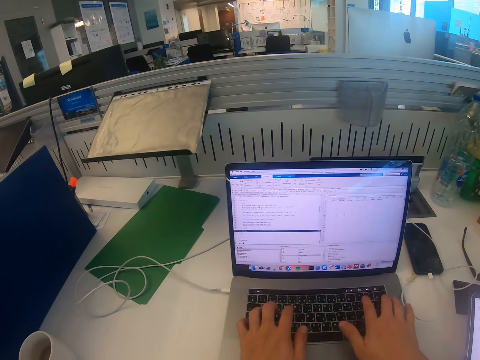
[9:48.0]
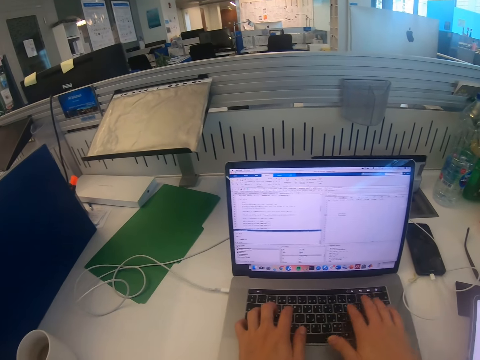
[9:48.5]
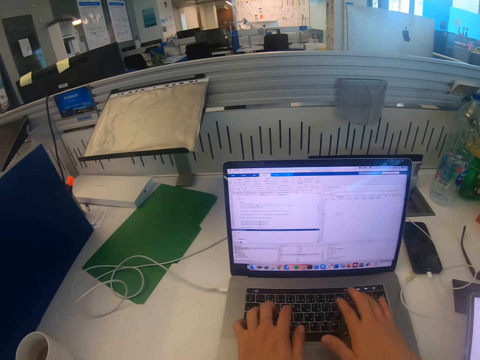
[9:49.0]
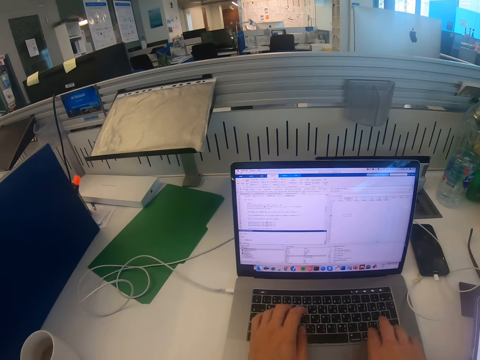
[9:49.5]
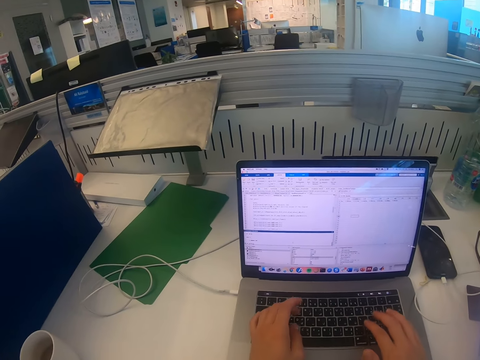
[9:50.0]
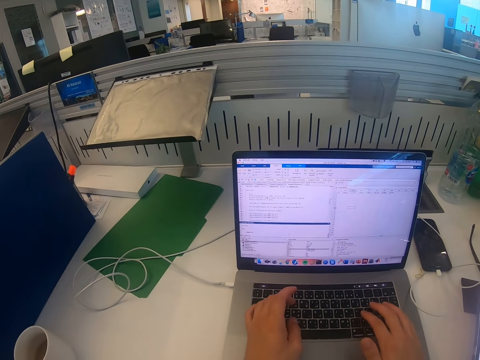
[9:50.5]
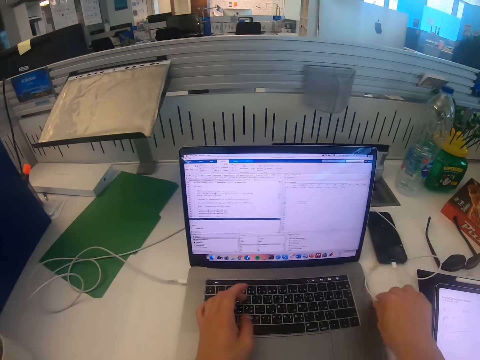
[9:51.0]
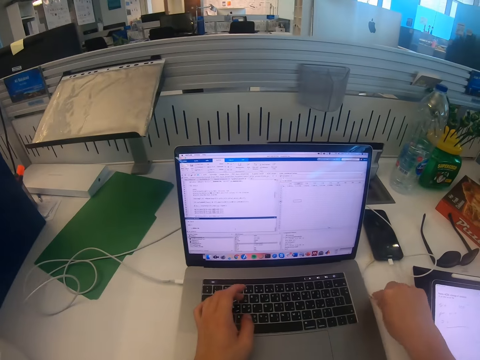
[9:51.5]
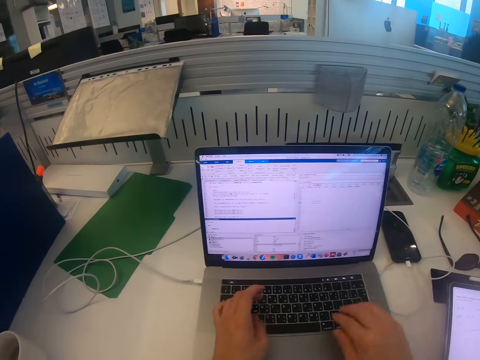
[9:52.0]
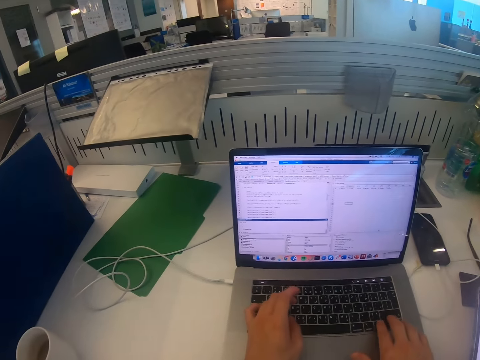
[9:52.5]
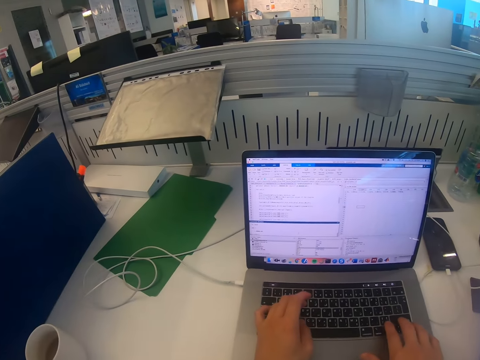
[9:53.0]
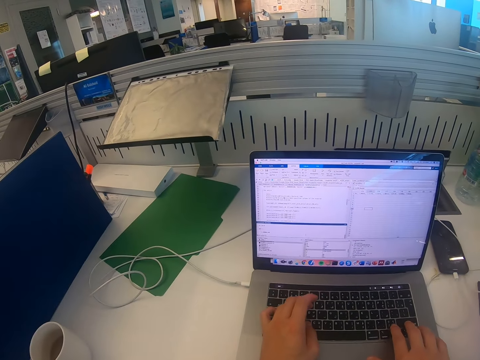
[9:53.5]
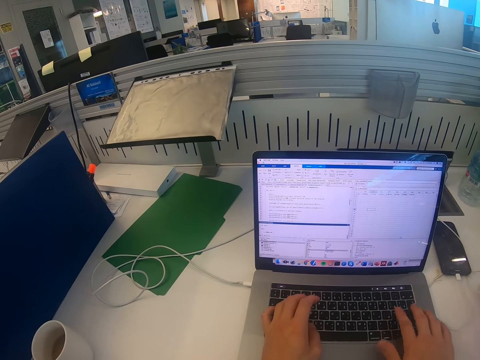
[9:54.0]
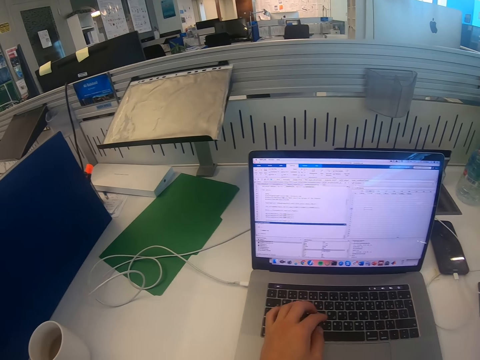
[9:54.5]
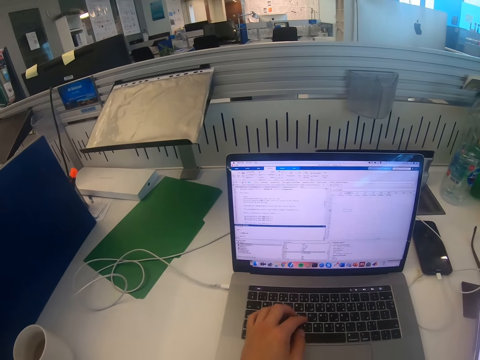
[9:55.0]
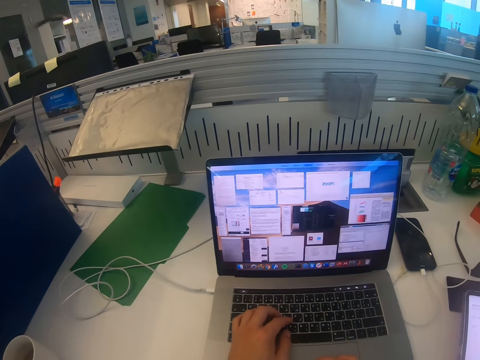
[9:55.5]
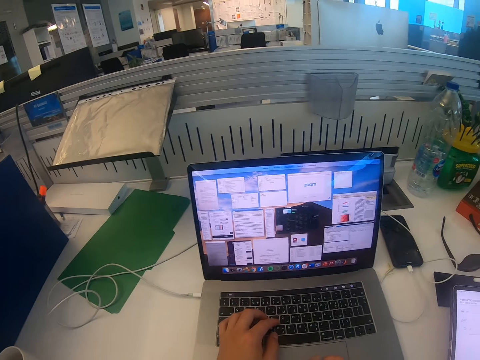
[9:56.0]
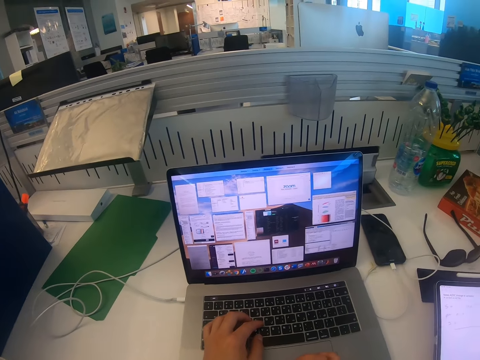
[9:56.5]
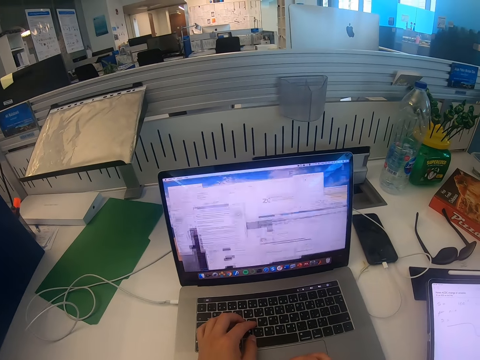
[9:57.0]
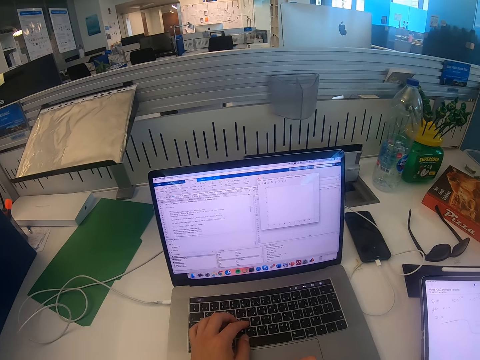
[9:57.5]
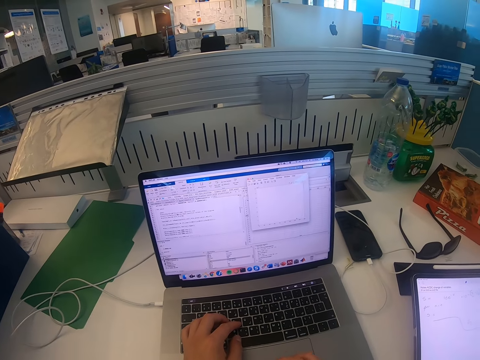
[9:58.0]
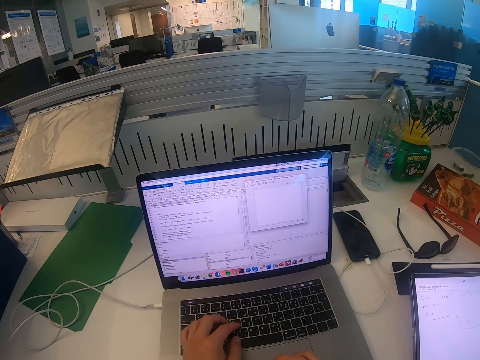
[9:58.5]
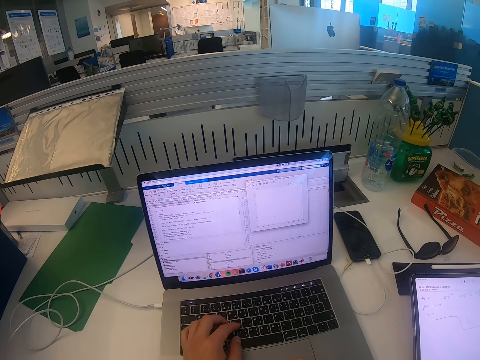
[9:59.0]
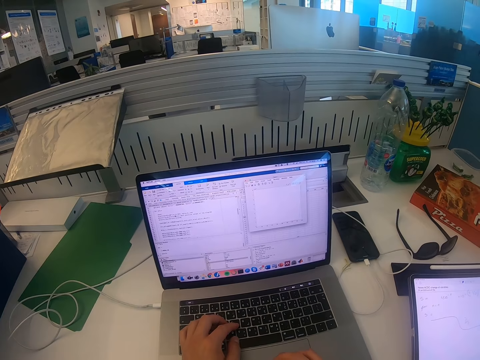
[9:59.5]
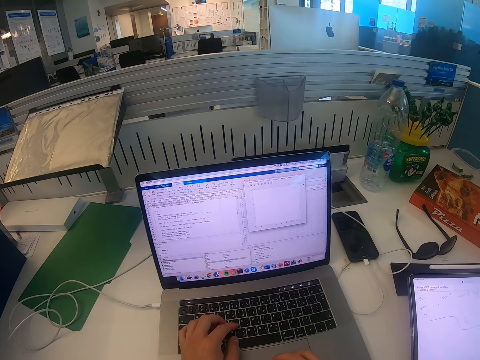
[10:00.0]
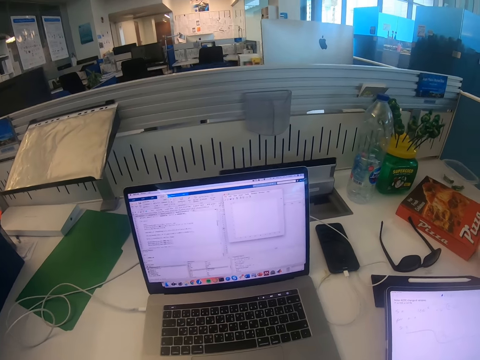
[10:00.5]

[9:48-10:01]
The camera wearer moves a cable. They operate the laptop. They scroll the laptop screen.

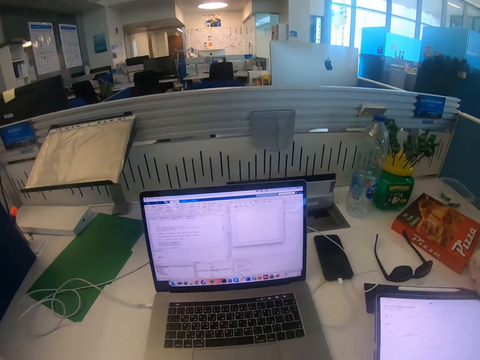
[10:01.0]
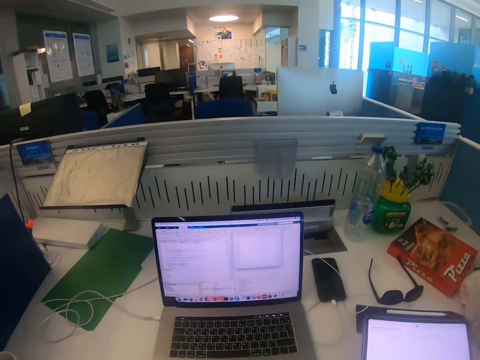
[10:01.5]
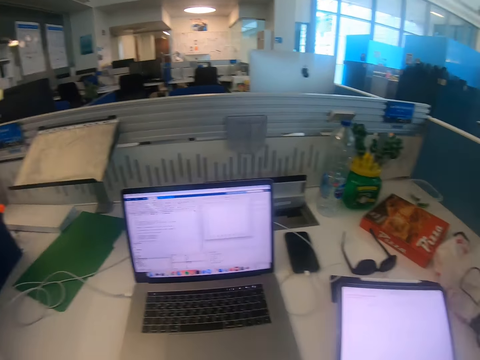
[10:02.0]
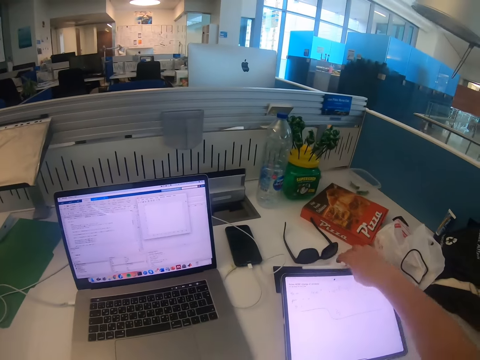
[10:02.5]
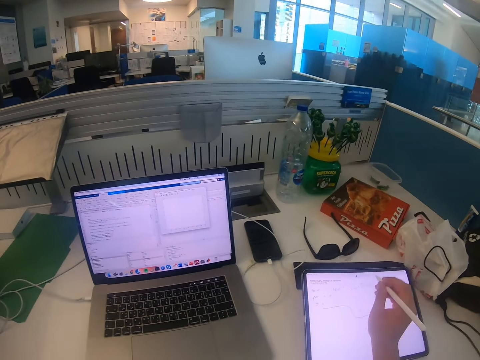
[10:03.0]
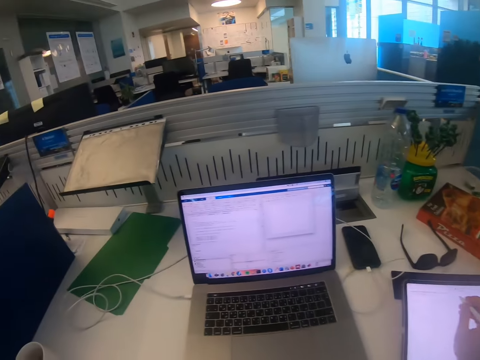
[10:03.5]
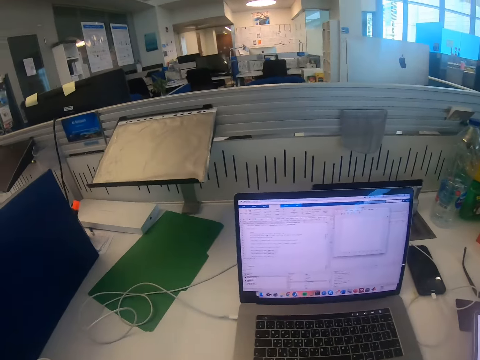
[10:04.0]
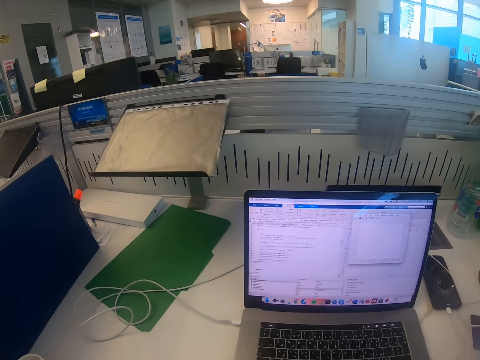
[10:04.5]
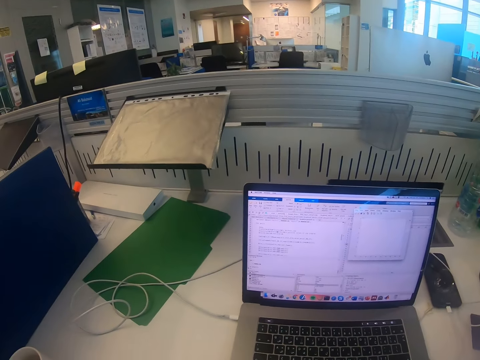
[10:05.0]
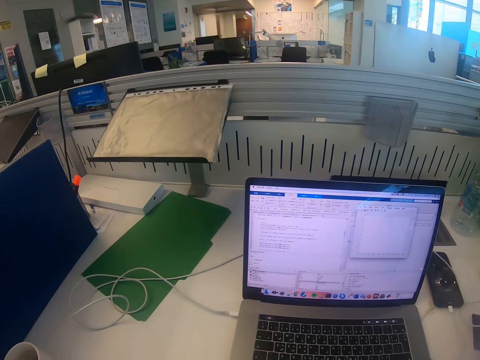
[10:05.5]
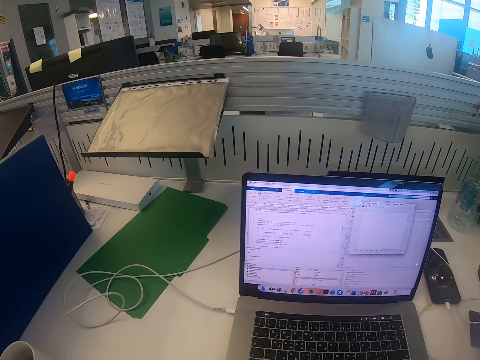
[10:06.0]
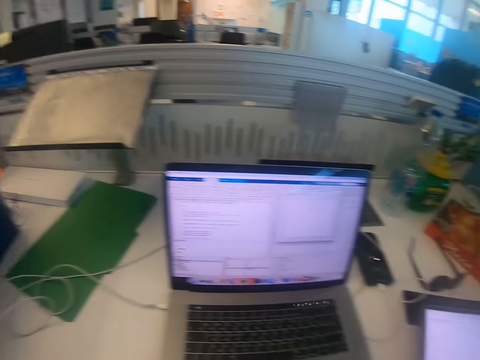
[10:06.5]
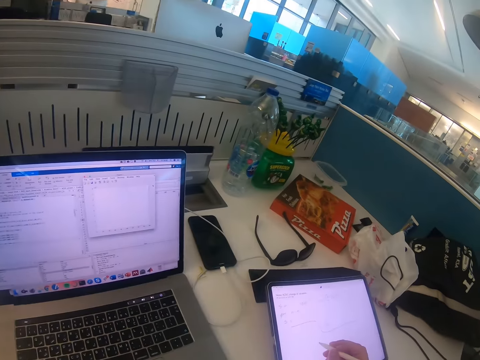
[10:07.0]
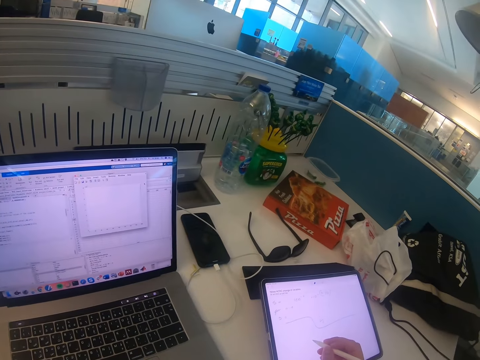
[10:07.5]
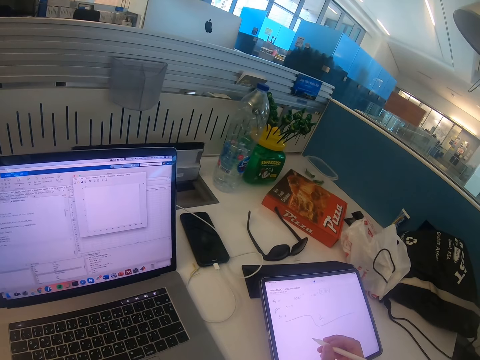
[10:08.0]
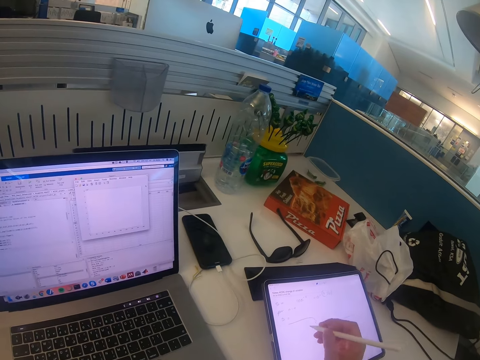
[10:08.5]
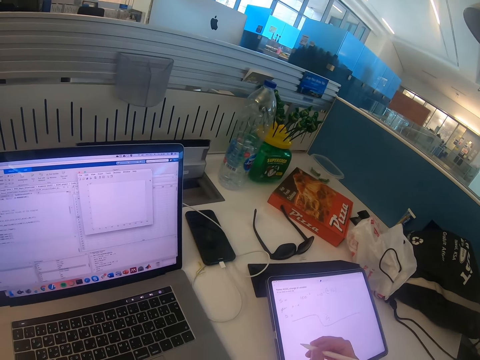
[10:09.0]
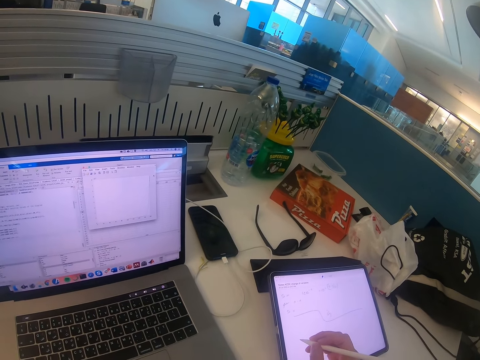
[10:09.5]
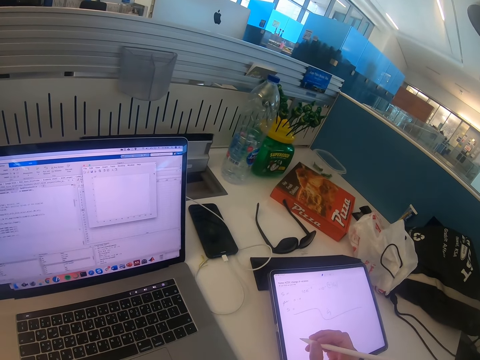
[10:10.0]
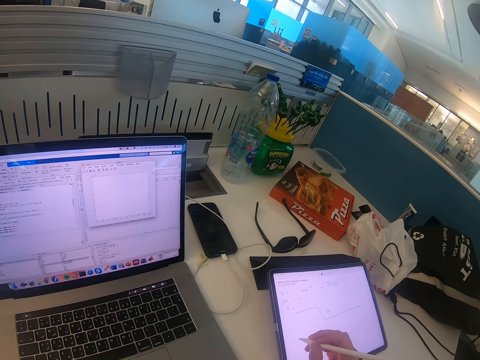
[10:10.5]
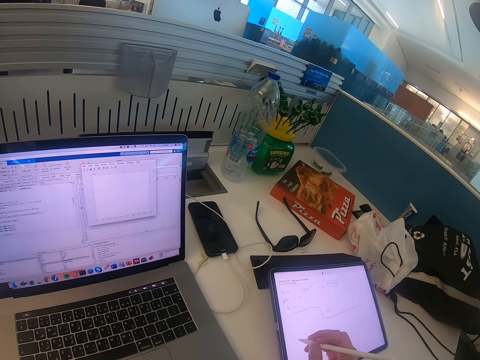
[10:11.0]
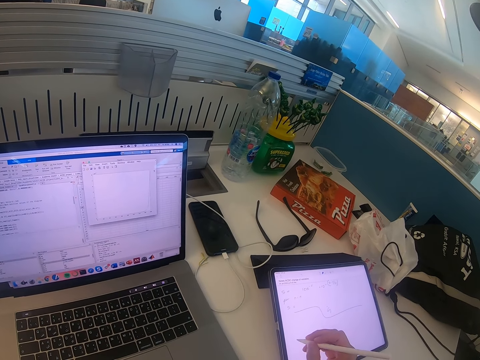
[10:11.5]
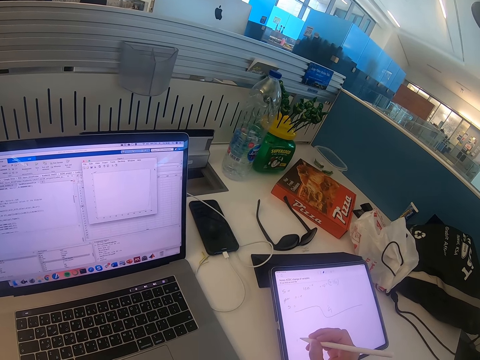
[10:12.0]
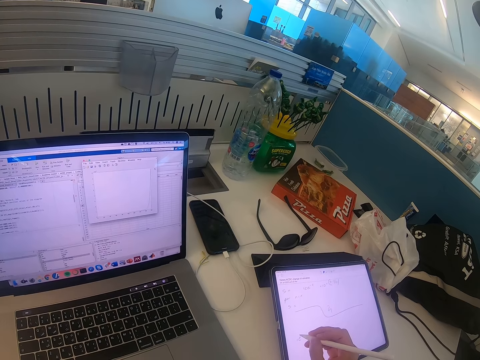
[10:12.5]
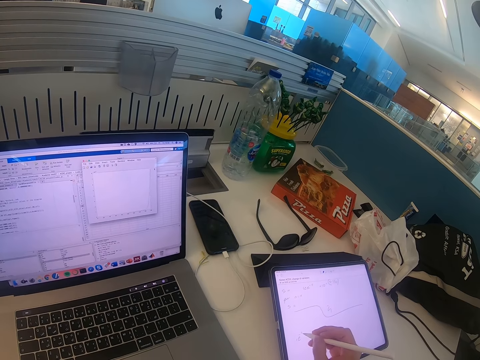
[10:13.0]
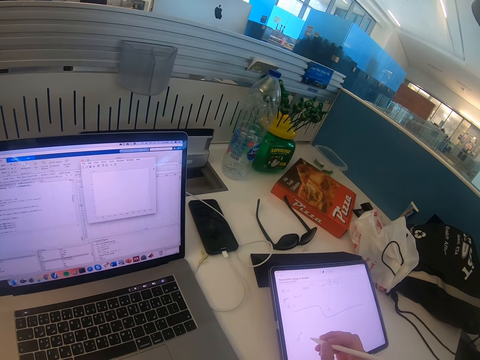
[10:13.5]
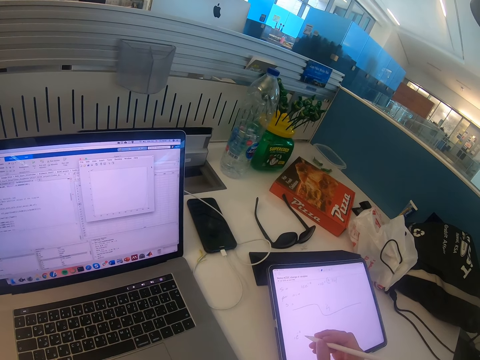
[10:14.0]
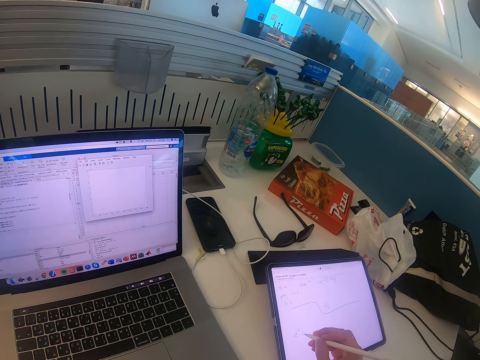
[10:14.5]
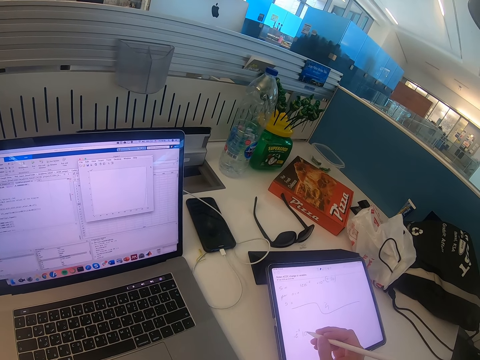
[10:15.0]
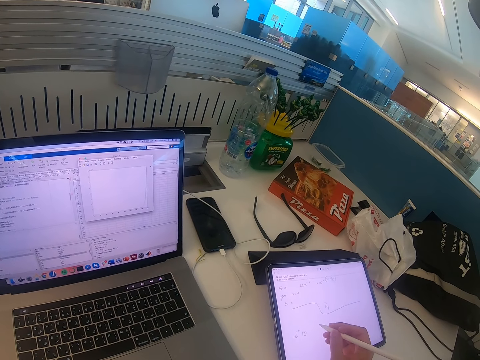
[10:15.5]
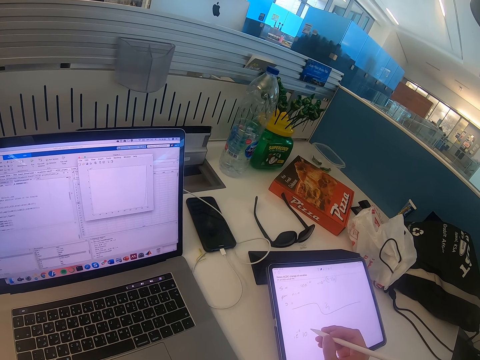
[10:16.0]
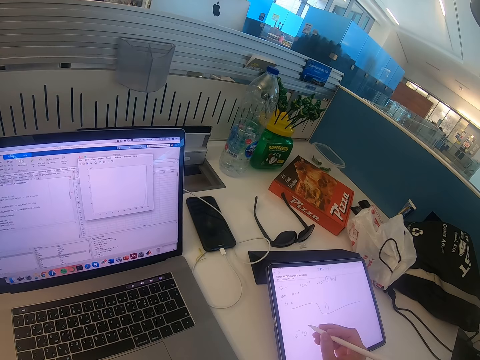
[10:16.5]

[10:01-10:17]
The camera wearer takes the iPad pen. He writes on the tablet or iPad as he copies from the laptop. He looks at the laptop. He looks at the iPad. He writes on the iPad.
